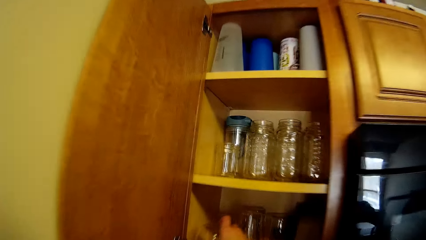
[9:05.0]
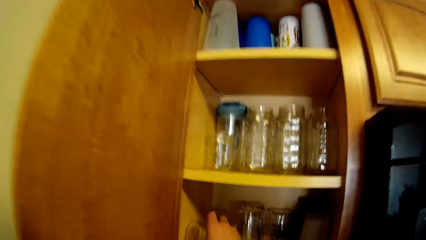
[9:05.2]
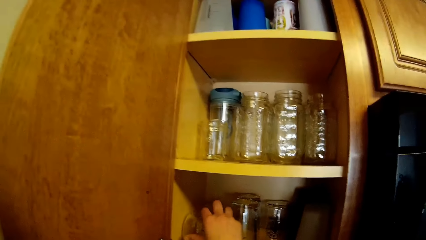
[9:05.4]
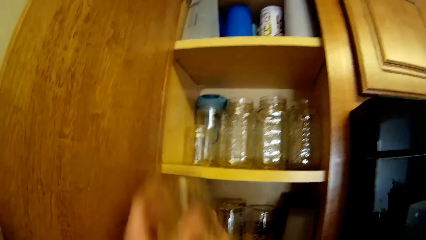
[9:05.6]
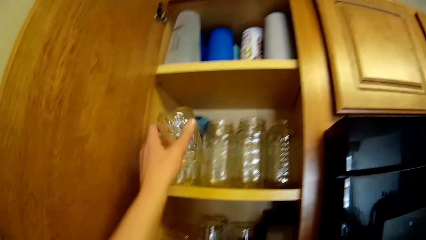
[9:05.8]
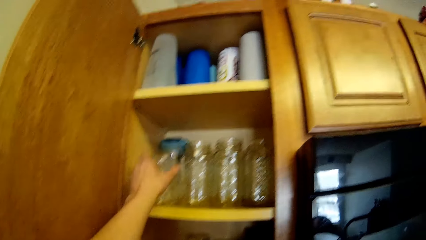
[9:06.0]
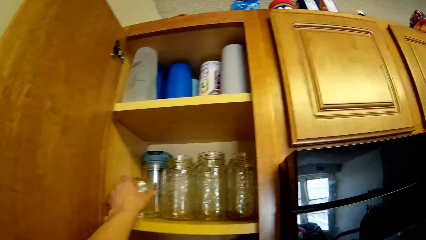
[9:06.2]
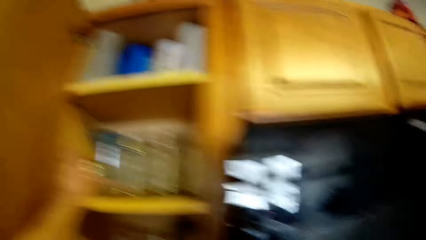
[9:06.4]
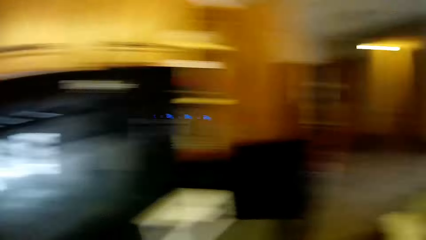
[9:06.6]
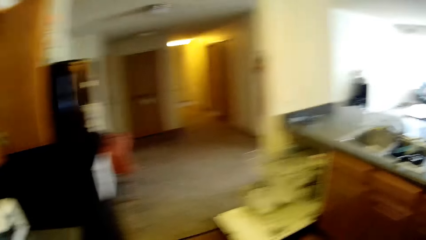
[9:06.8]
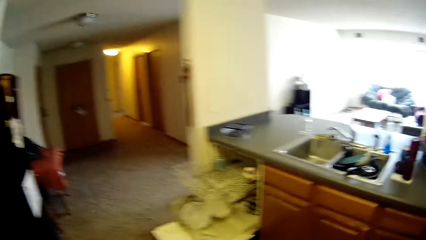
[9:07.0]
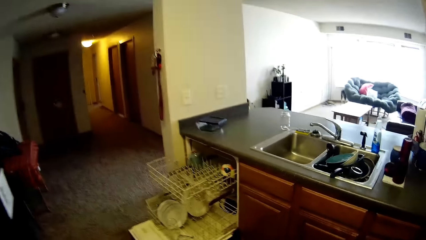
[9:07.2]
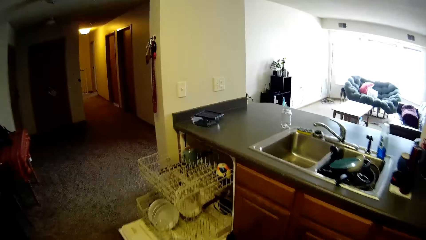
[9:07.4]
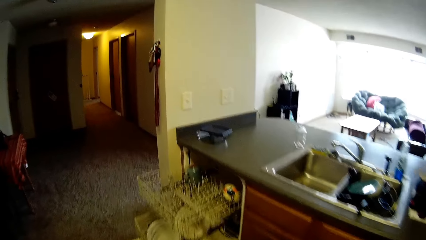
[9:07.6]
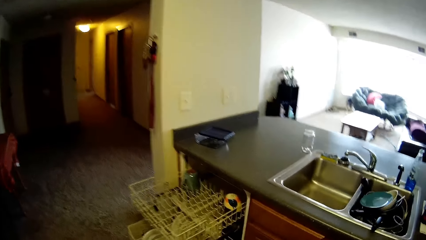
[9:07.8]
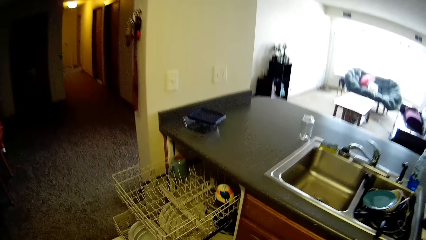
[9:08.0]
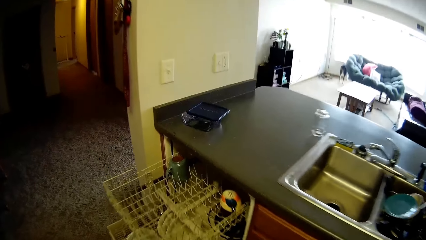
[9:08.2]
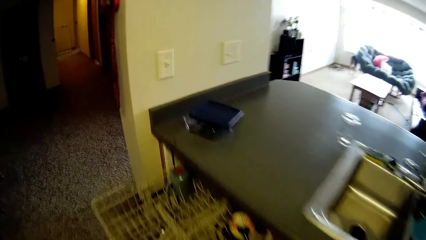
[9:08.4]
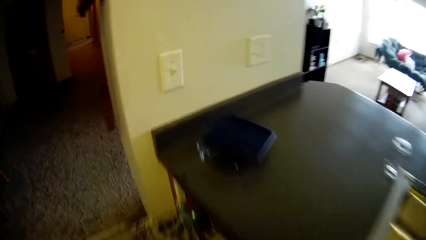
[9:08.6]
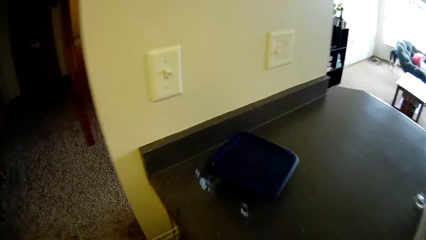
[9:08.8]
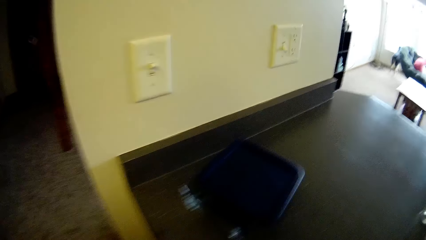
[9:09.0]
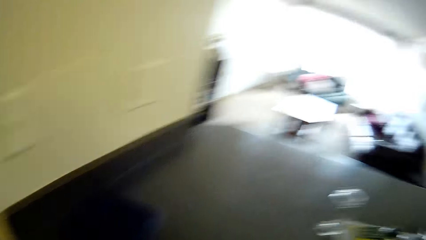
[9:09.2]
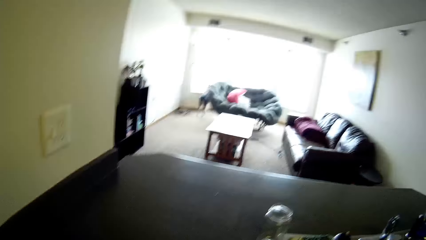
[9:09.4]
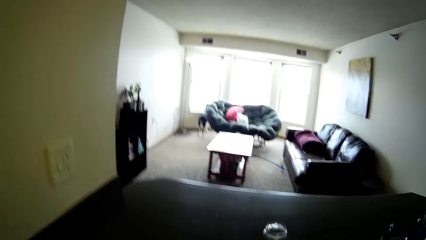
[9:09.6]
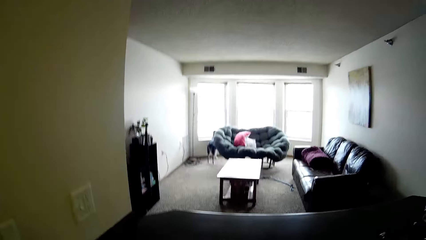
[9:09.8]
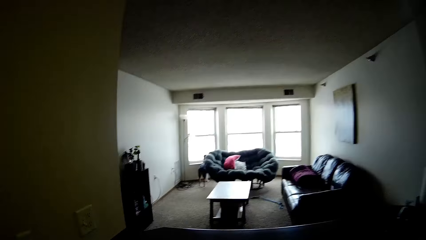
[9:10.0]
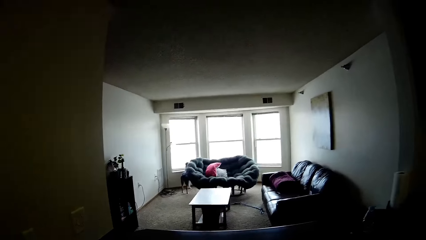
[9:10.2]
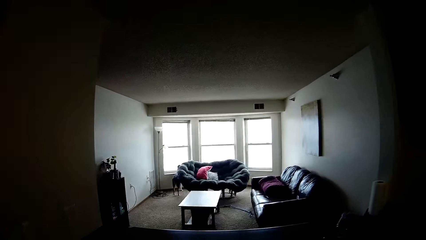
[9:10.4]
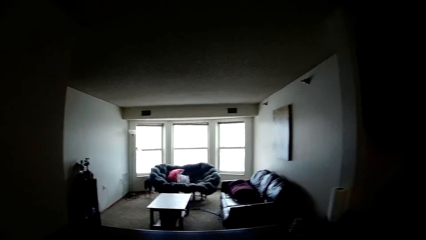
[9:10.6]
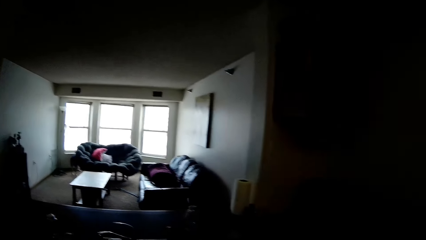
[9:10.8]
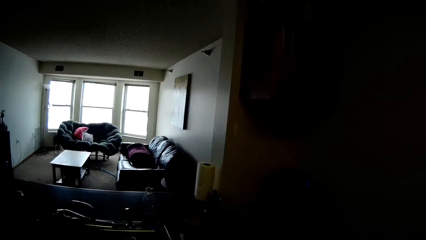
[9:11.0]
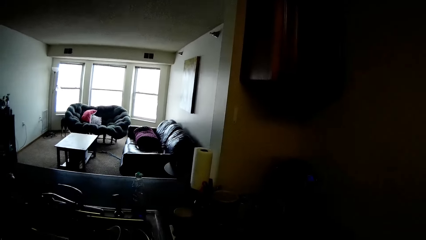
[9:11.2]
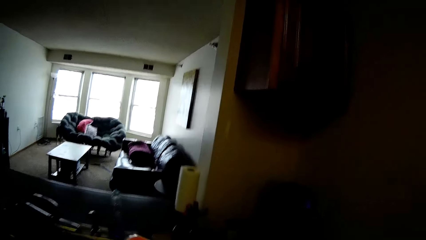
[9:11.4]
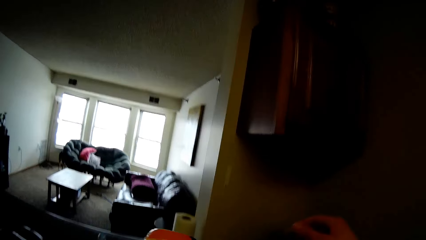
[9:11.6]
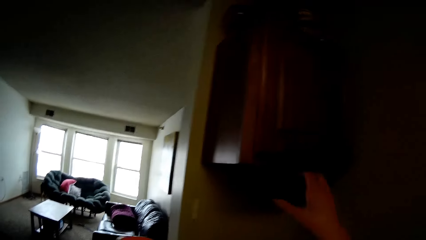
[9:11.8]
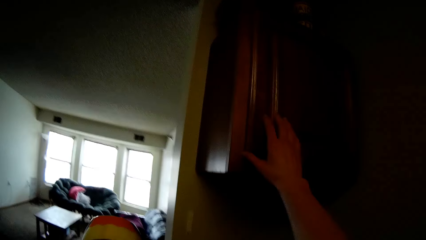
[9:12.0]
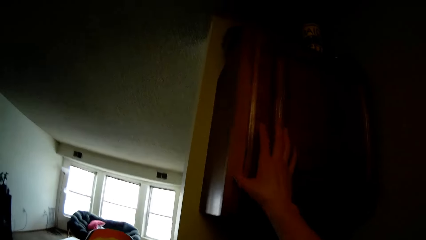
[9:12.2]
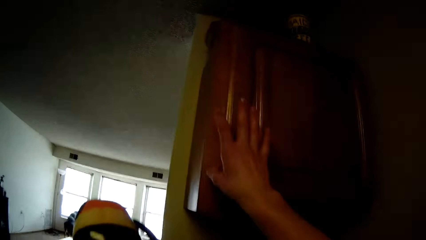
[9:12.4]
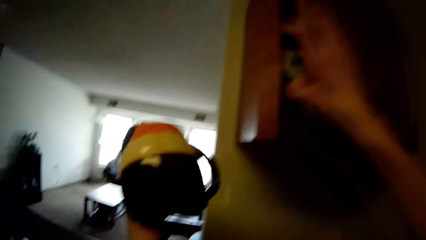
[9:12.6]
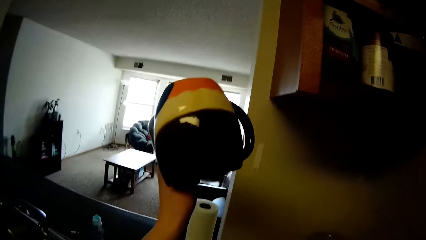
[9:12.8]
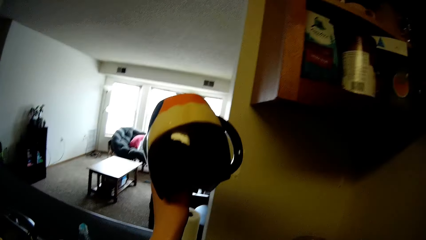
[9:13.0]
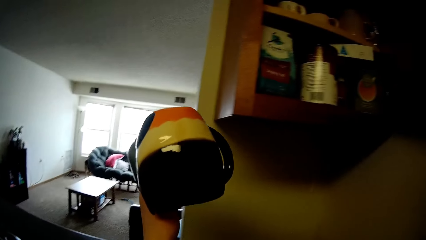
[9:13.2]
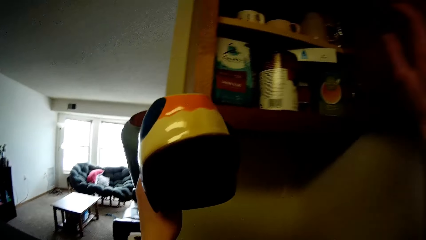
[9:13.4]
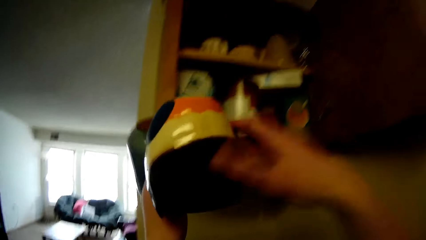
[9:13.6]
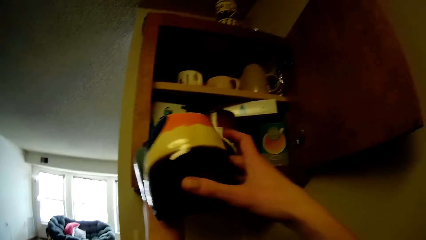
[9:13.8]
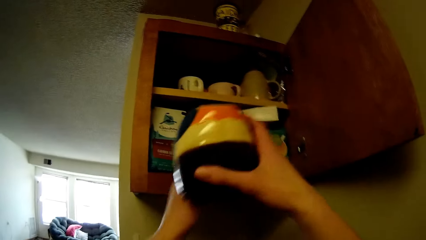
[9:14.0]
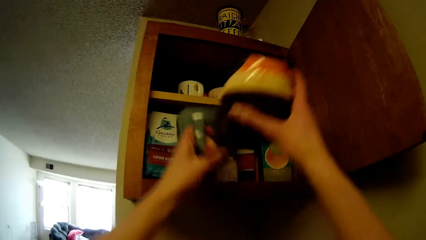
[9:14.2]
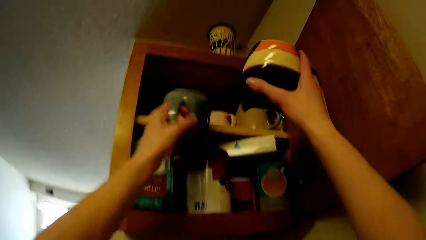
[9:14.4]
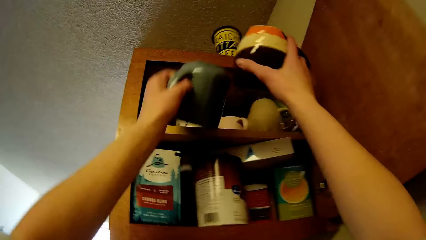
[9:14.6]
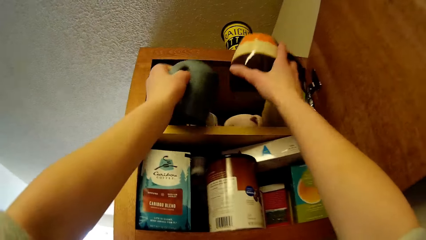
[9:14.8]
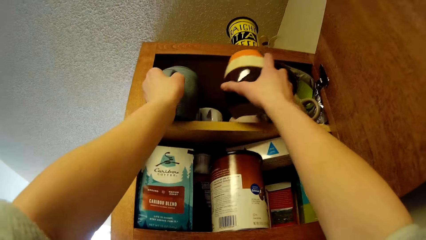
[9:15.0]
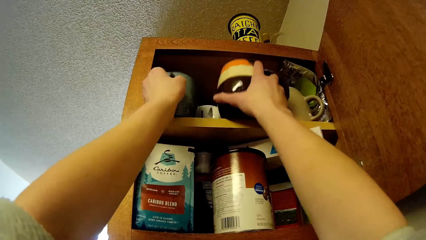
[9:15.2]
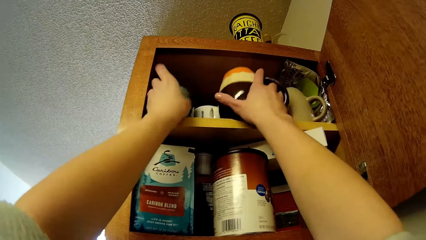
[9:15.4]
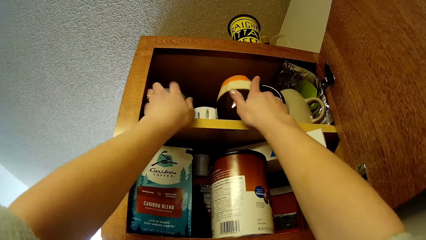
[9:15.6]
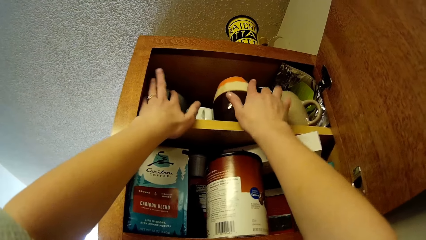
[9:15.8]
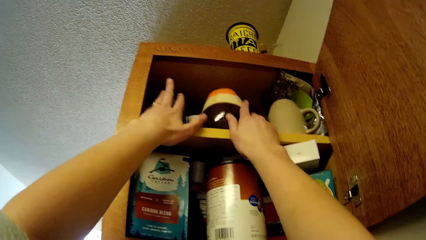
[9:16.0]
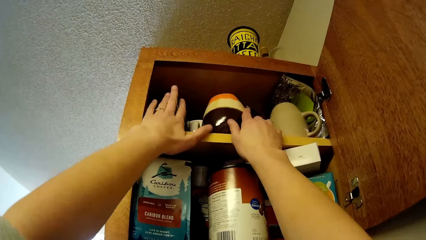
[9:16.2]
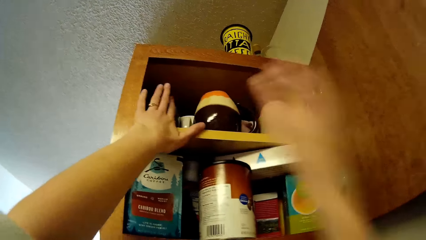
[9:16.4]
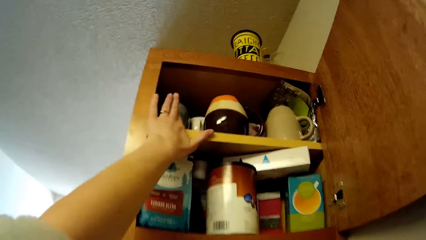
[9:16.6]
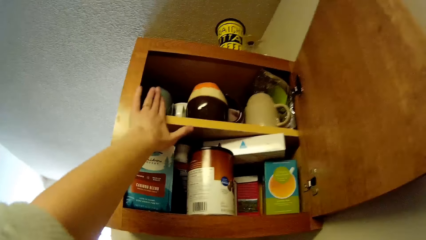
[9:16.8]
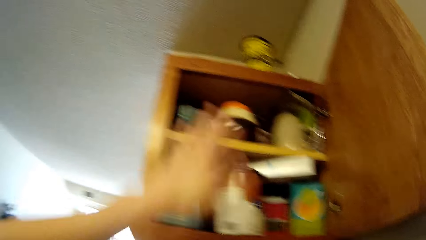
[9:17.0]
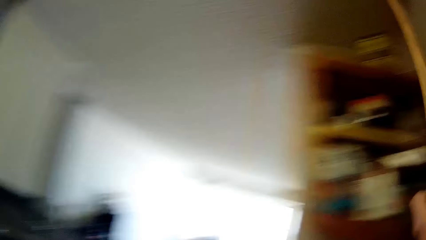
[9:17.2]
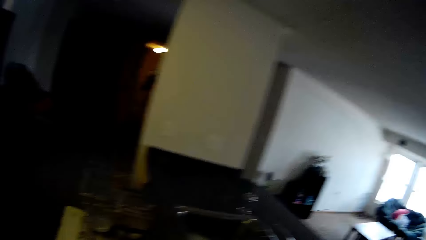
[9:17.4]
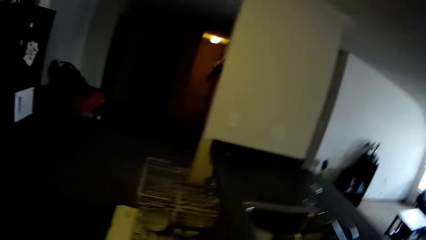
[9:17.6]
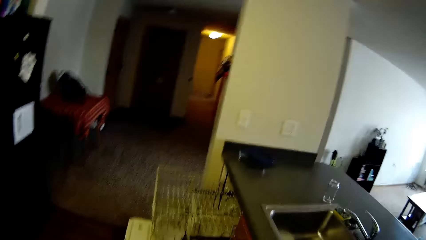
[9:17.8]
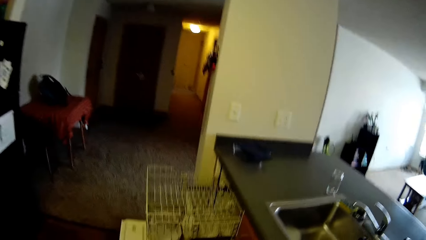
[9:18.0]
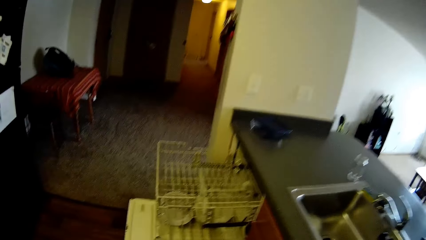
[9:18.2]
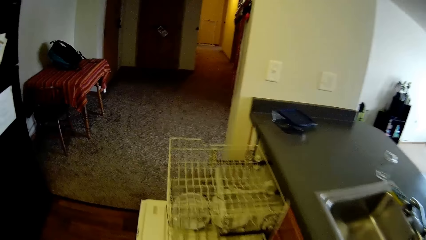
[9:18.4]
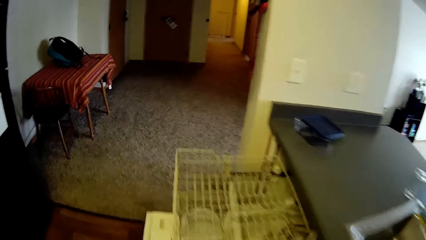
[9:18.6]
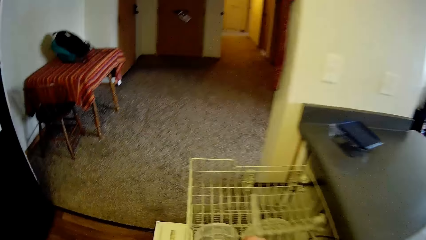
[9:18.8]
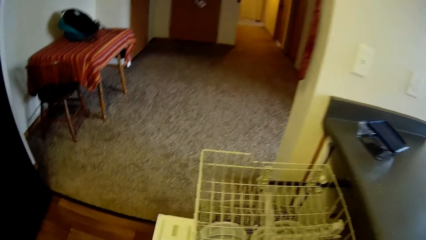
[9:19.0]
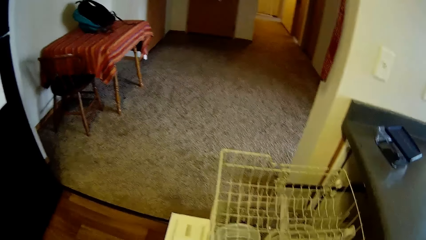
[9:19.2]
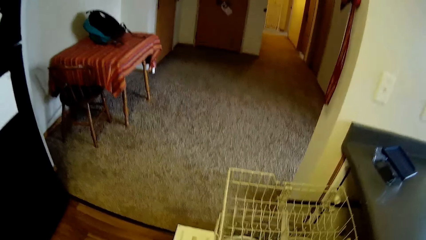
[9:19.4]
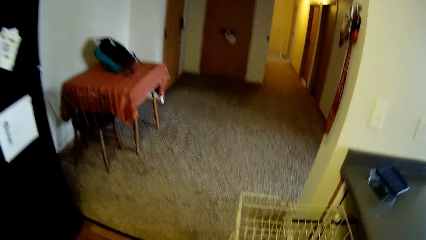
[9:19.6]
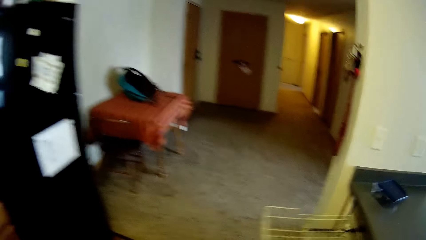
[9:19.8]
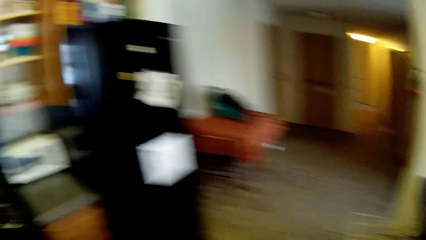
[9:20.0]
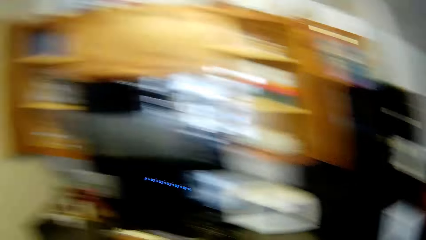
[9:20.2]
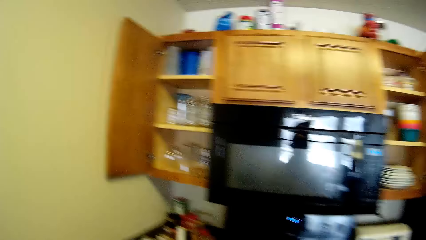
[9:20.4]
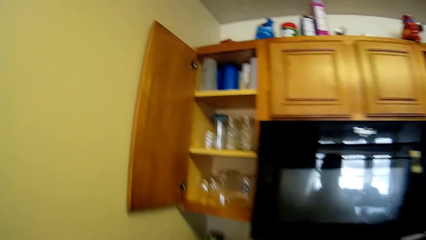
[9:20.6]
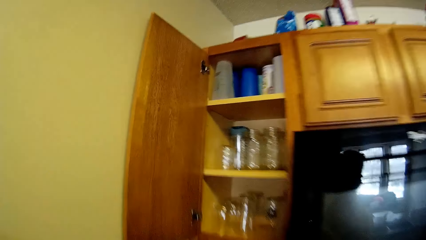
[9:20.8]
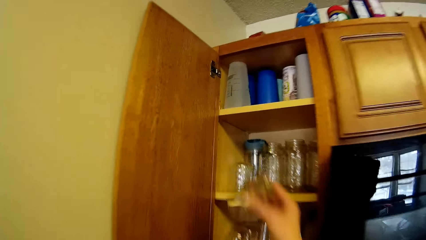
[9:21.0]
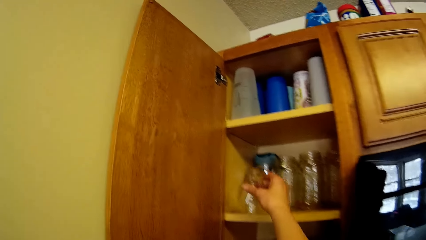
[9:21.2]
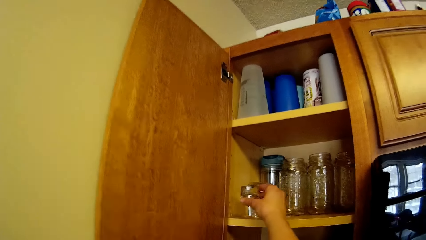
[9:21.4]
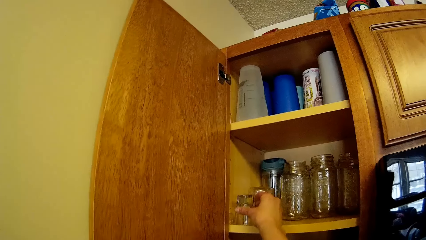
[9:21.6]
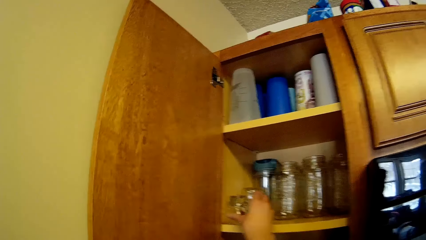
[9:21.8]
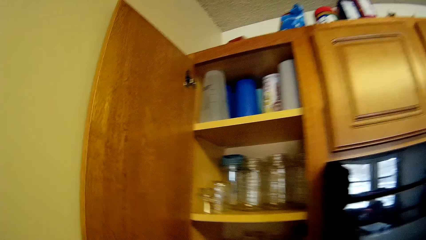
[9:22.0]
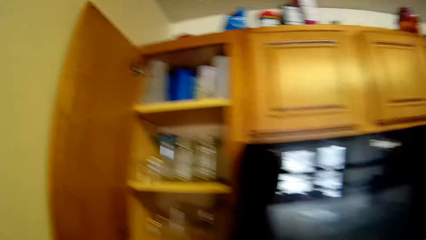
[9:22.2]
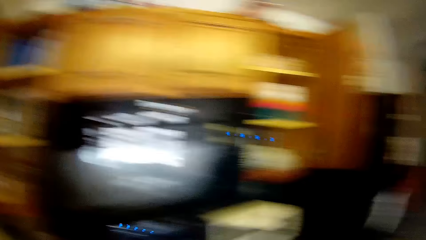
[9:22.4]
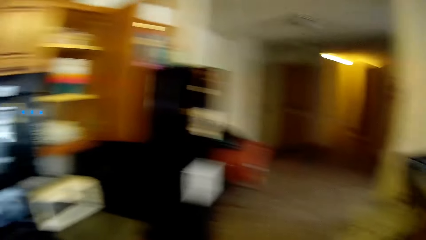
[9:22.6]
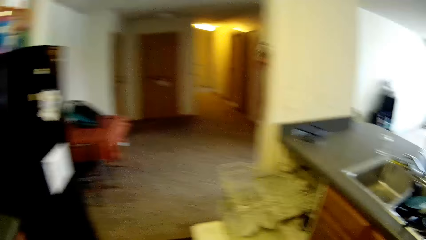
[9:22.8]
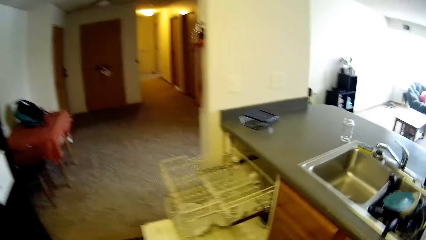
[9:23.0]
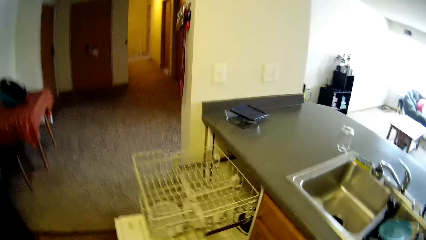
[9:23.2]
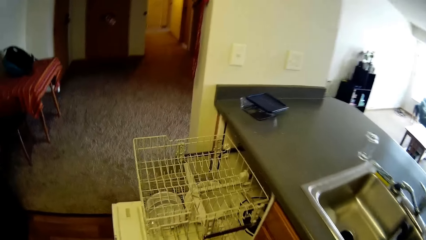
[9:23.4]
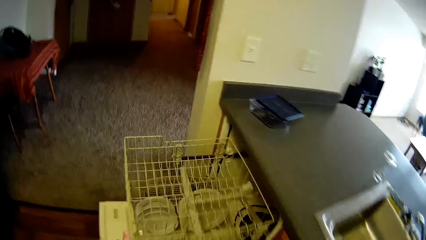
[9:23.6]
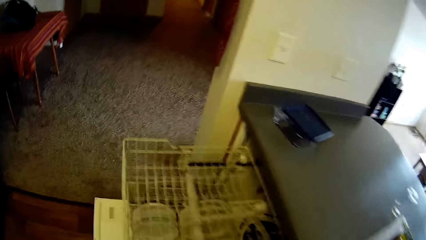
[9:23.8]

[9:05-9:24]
The camera wearer drops a cup inside the cupboard or cabinet with her right hand. She drops a cup inside the cupboard with her left hand. She moves to the dishwasher. She looks at the sitting room. She opens a cupboard with her right hand. She holds some cups with her left hand. She puts some mugs in the cabinet. She closes the top cabinet with her right hand. She walks to the dishwasher. She puts a glass cup in her right hand into the top cabinet. She walks to the dishwasher.
